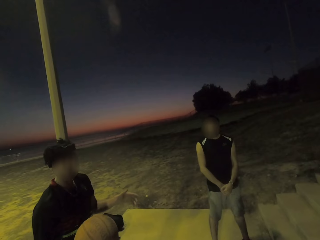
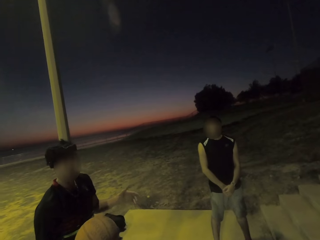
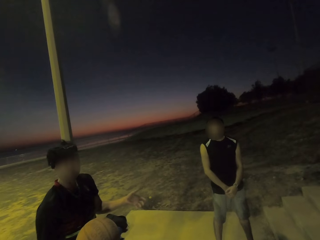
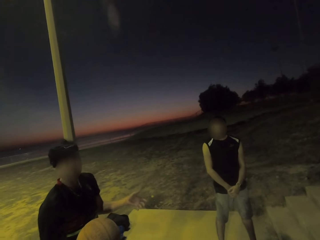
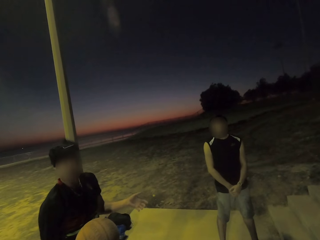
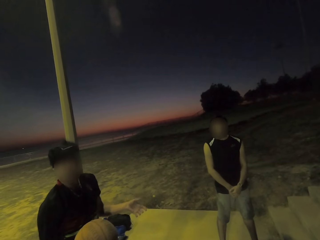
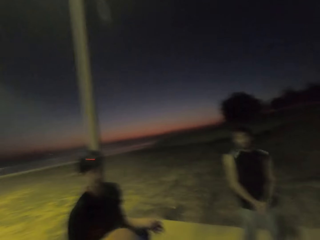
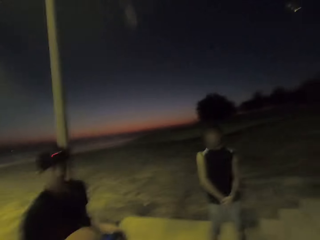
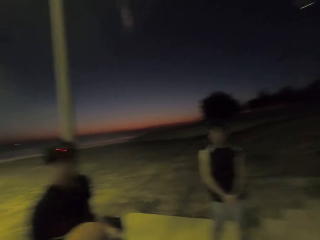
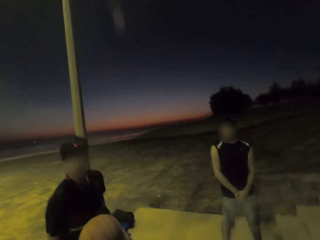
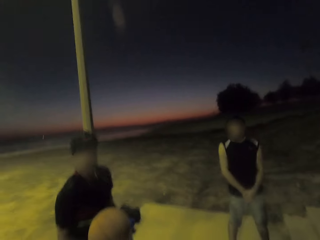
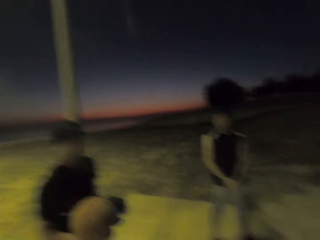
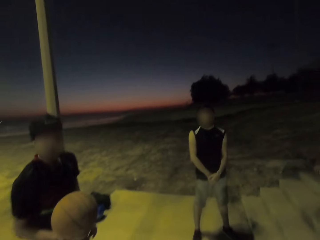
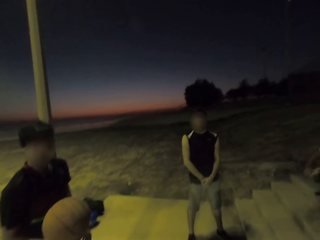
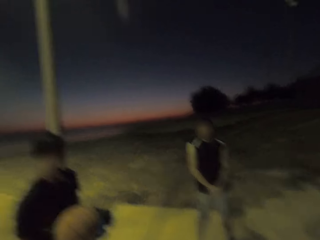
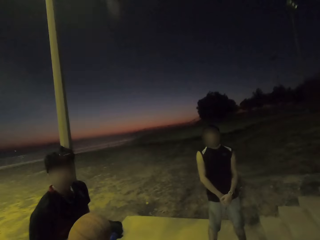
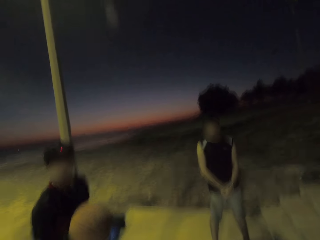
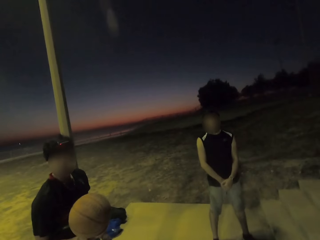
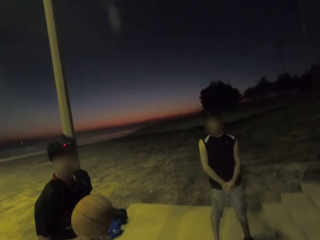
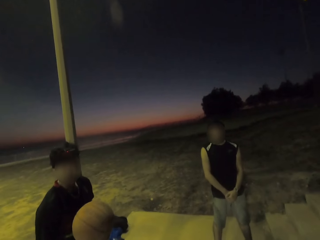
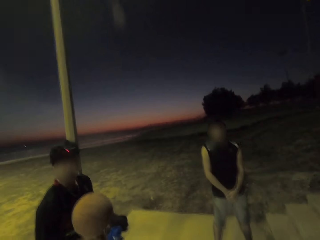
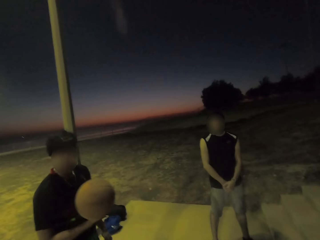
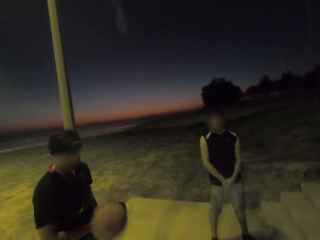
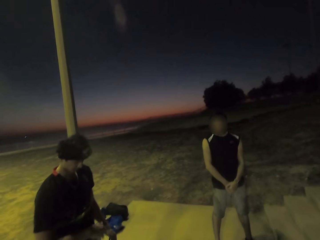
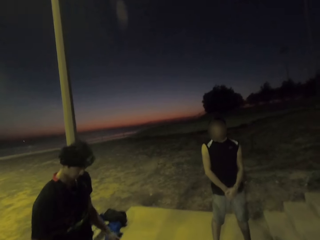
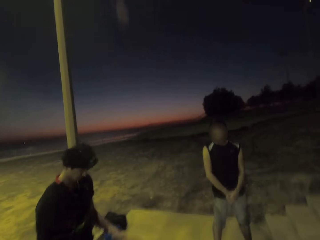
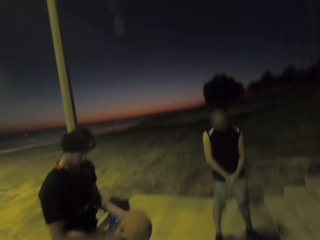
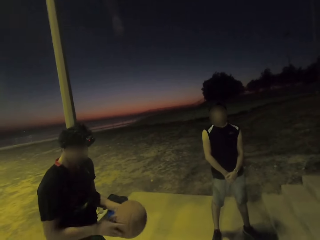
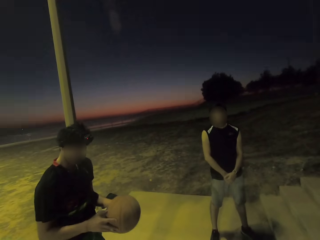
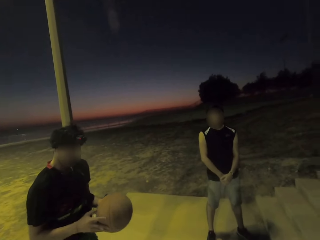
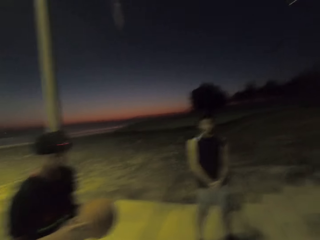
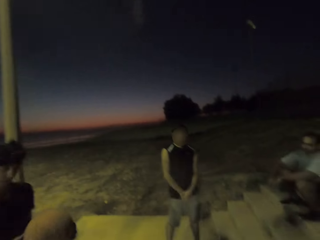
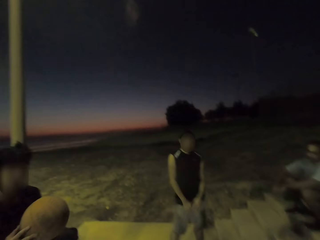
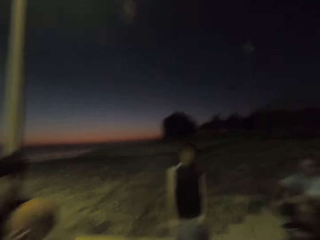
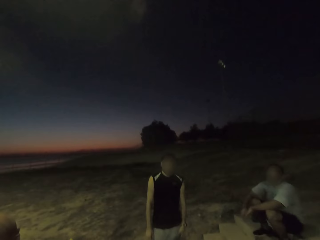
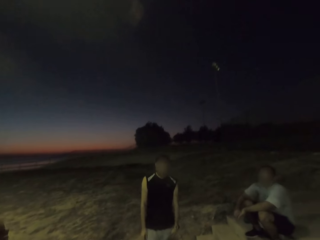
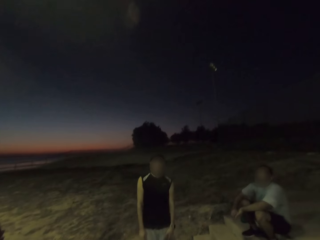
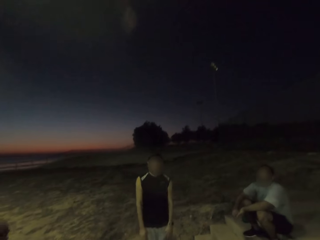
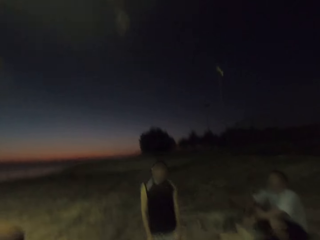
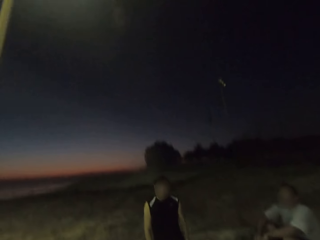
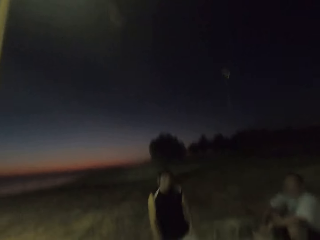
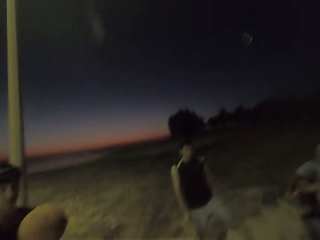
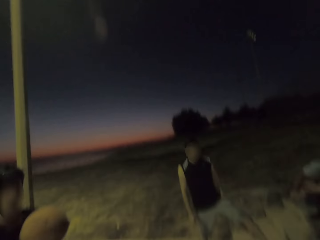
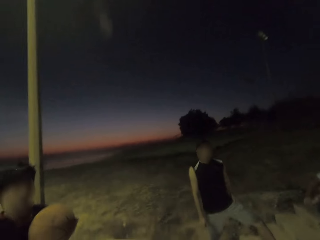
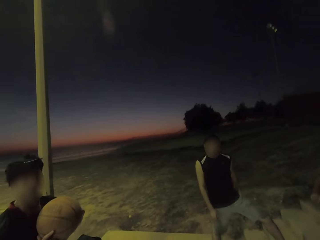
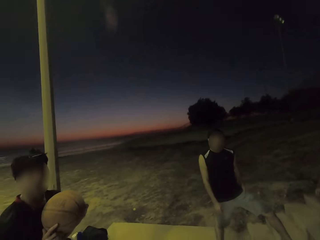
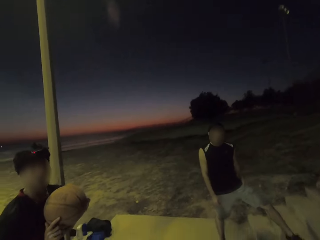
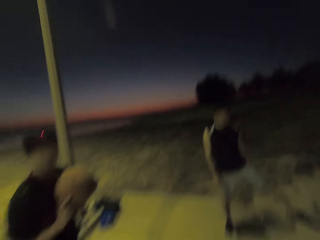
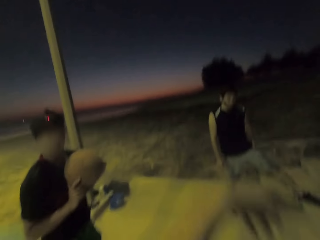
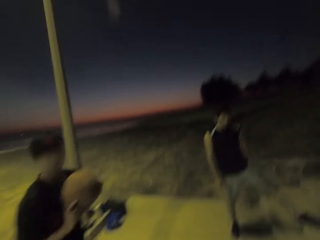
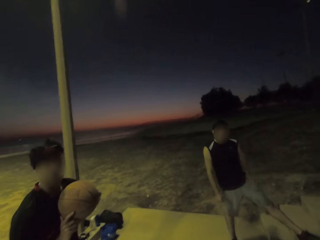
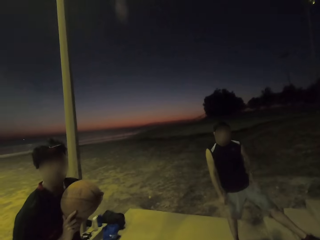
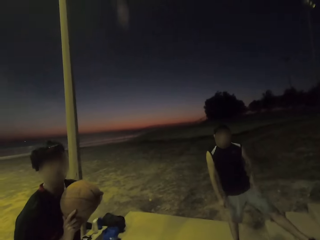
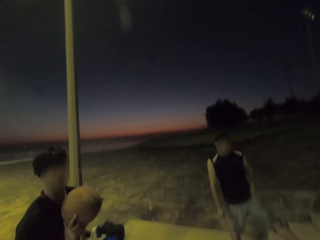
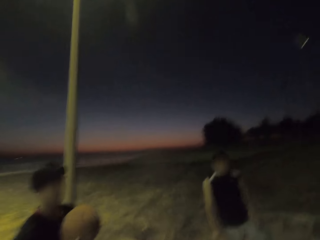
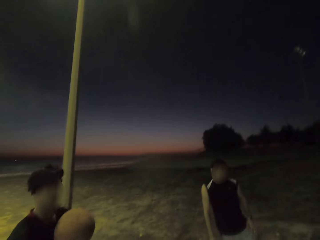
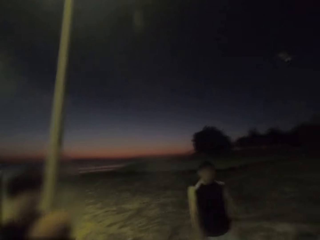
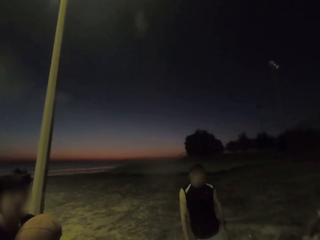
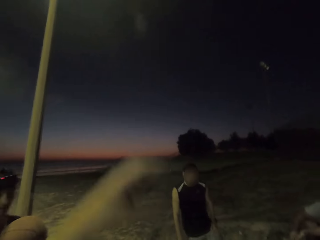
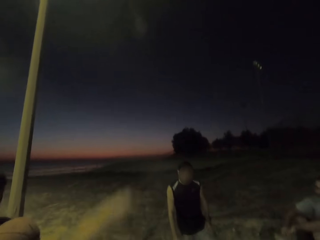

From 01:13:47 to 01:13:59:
A man interacts. The camera wearer talks. The man dribbles. The camera wearer dribbles the ball.

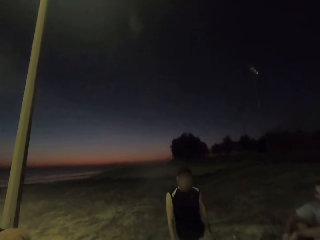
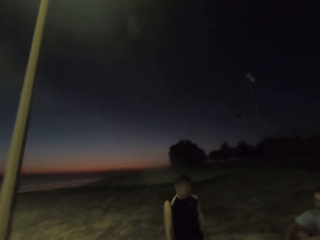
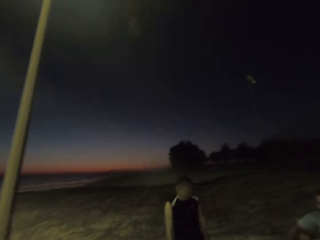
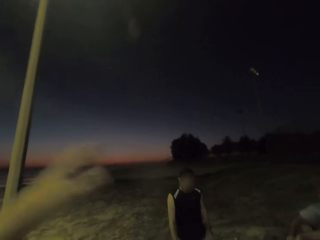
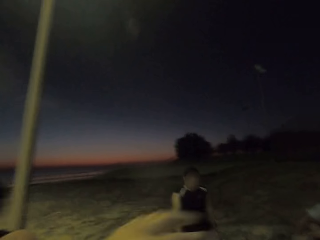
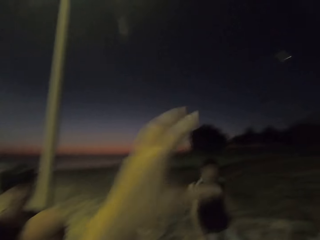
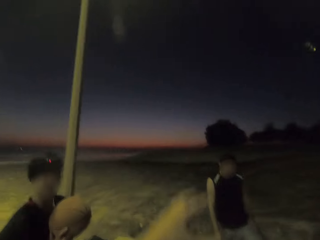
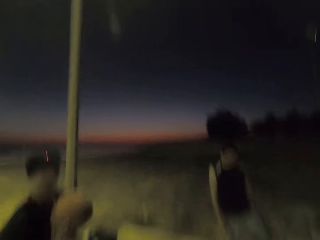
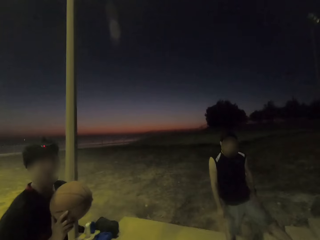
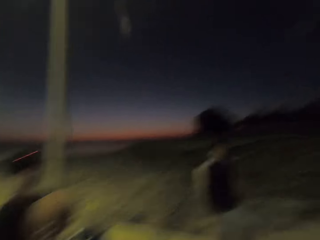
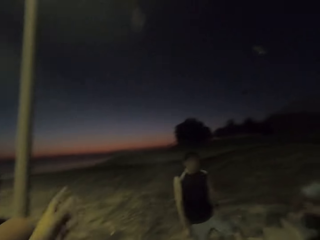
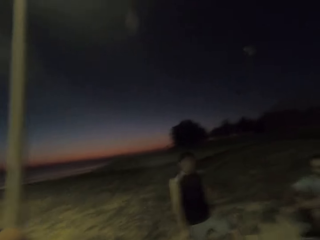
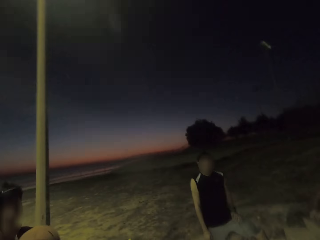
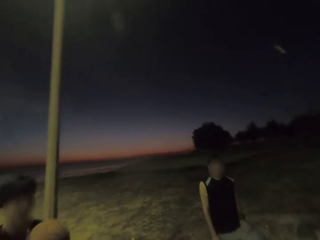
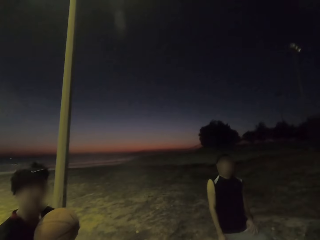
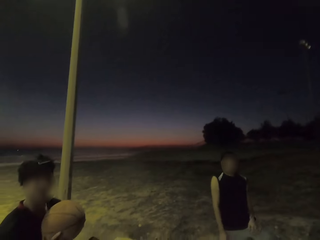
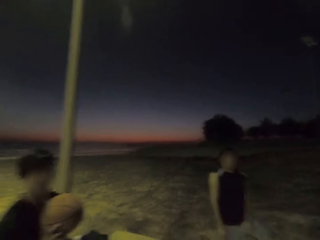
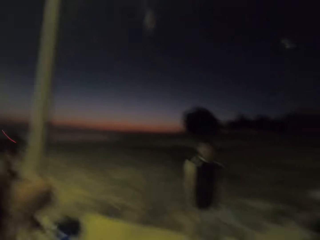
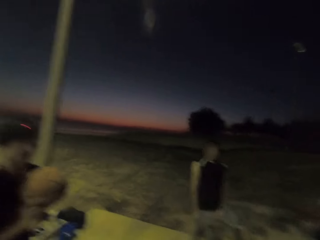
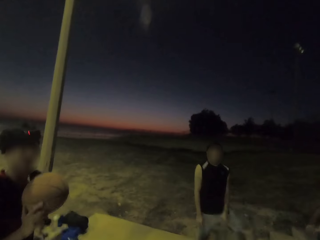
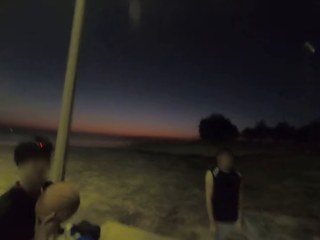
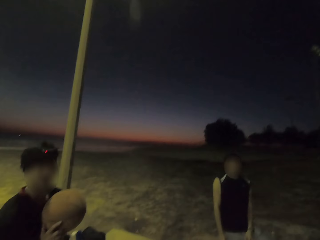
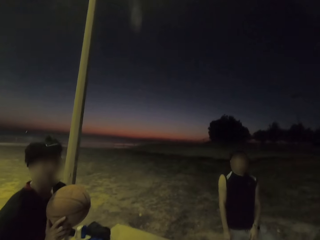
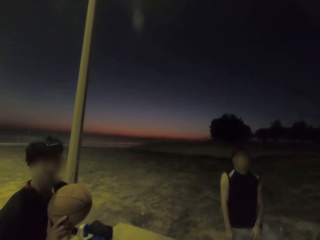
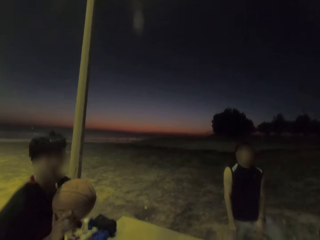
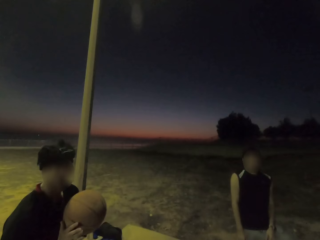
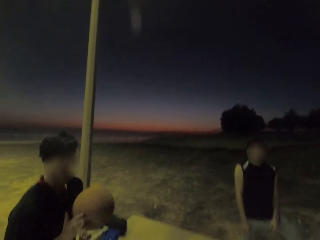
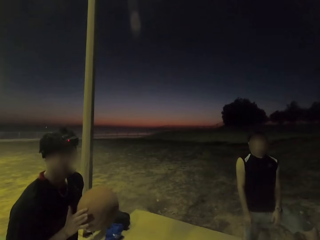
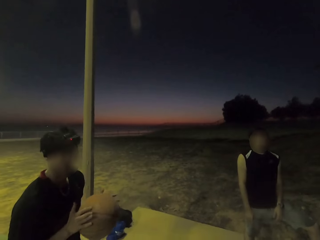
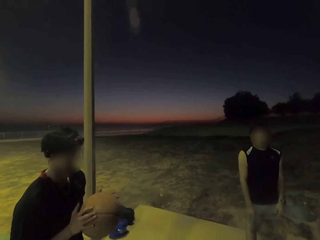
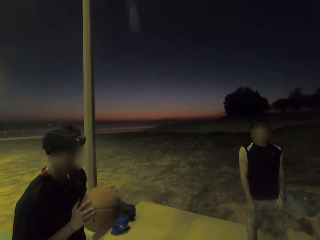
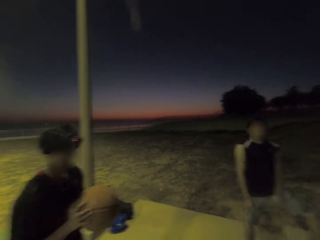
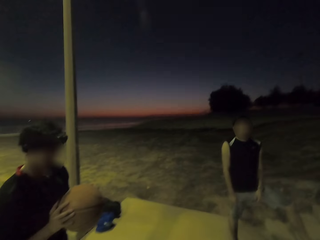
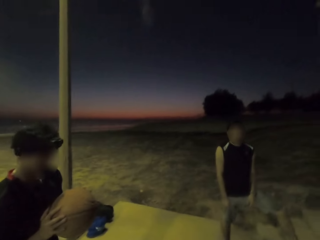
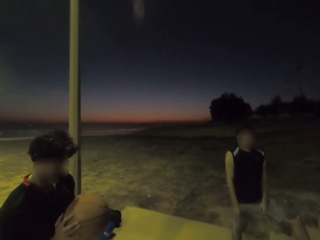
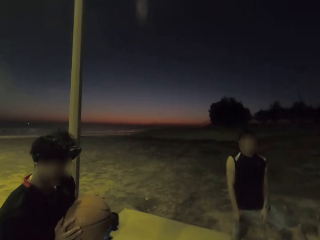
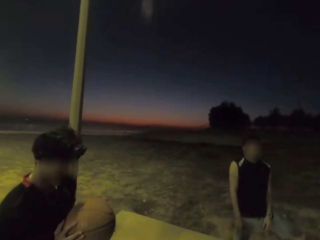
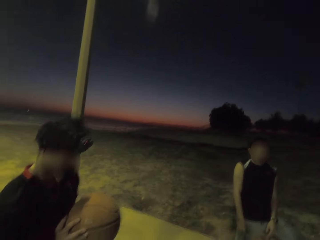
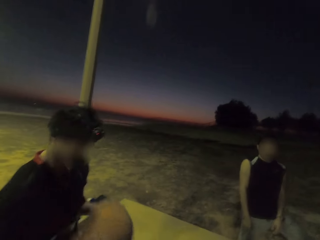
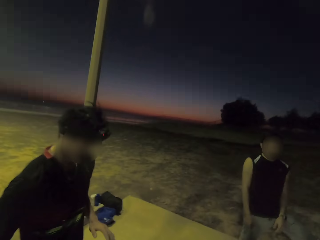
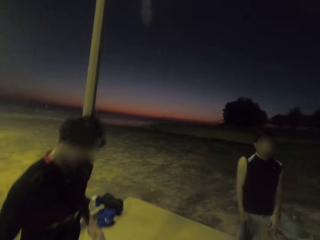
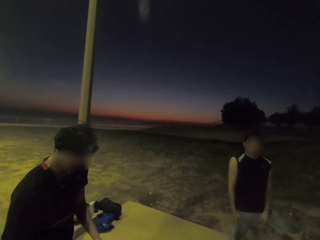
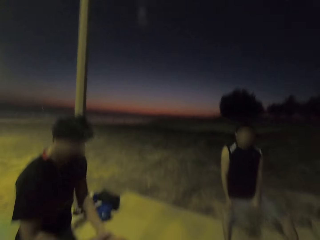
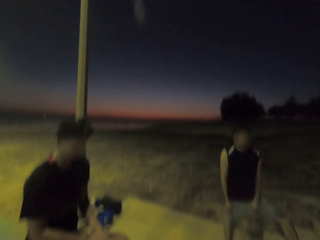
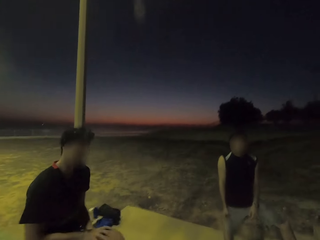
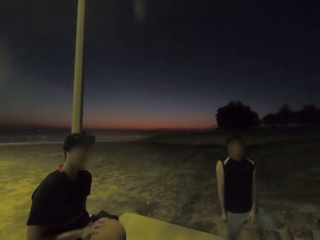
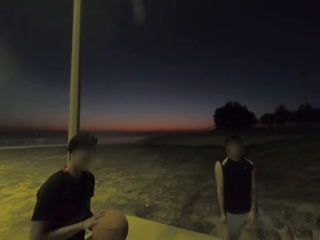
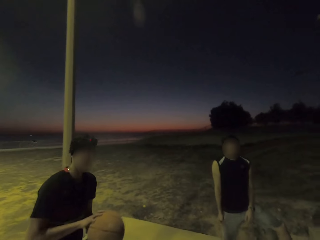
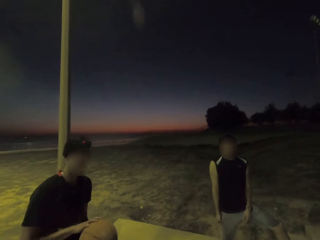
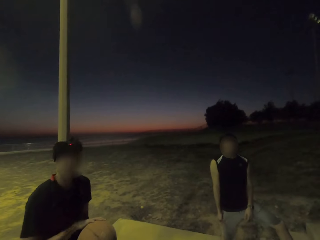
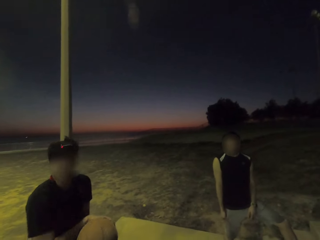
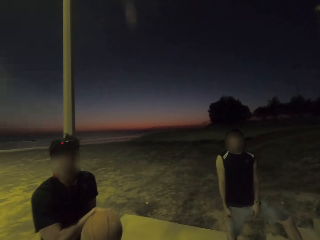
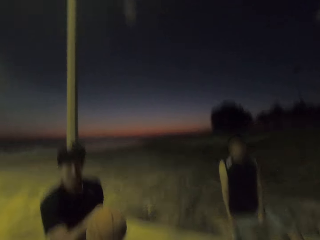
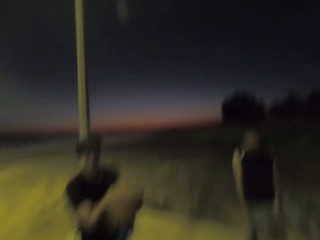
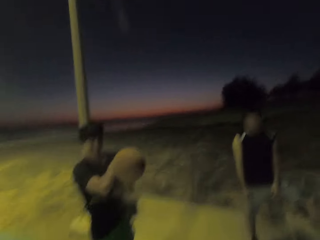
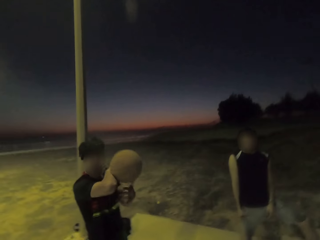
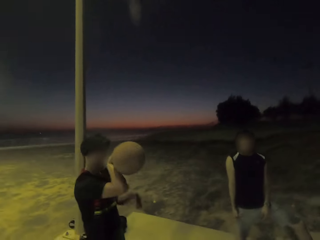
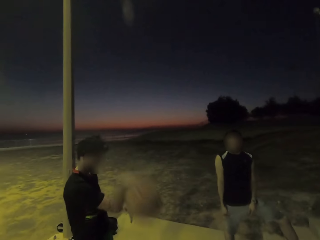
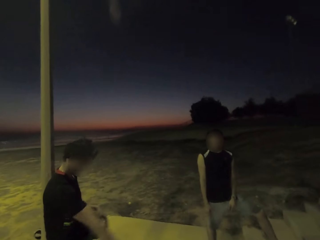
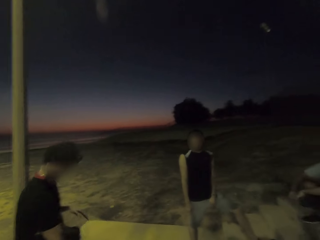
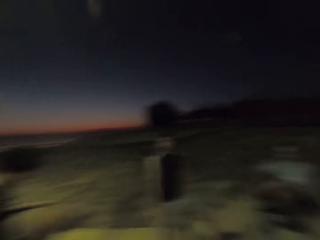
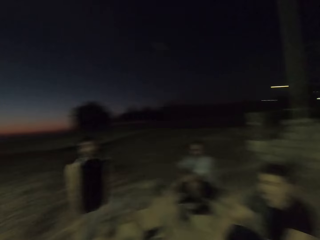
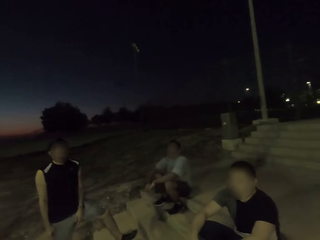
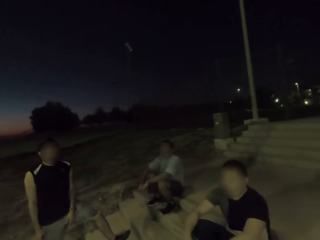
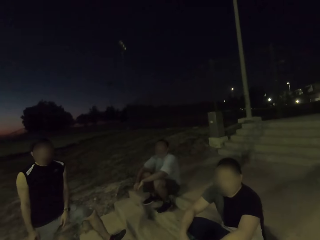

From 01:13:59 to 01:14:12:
The camera wearer dribbles the ball. A man dribbles.
